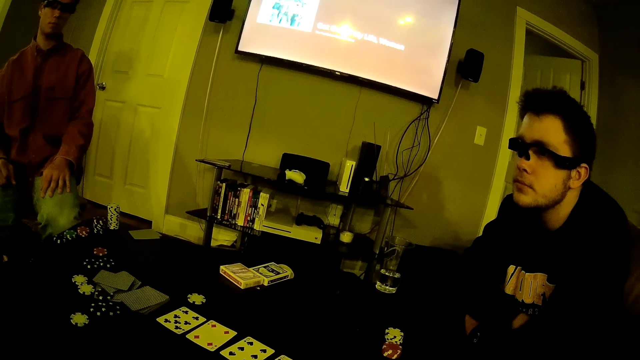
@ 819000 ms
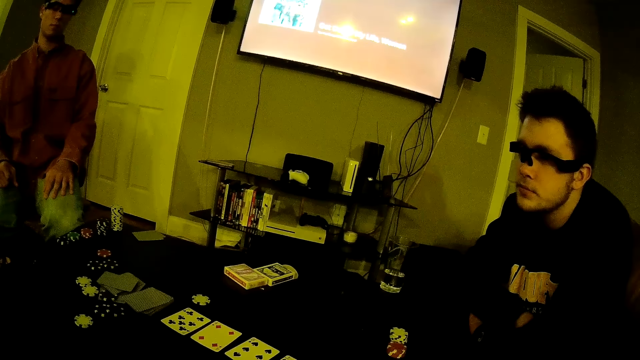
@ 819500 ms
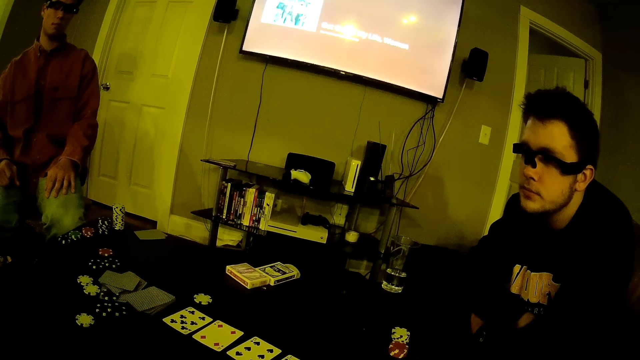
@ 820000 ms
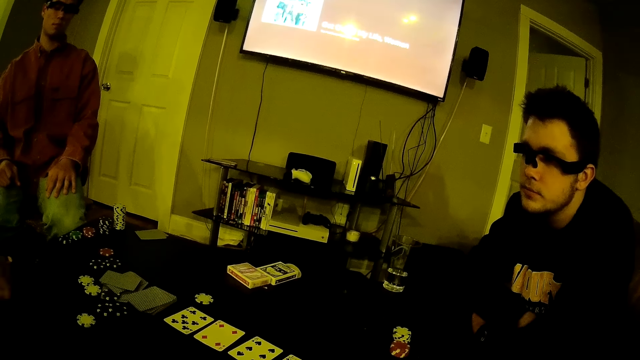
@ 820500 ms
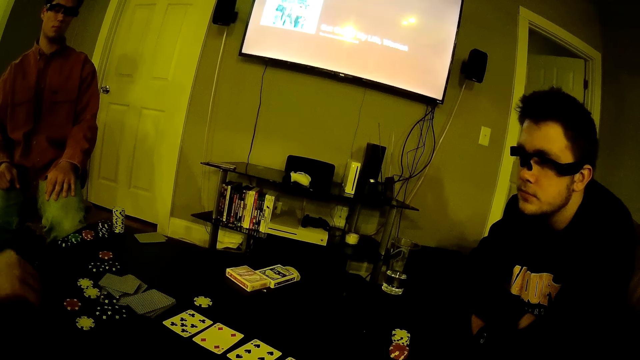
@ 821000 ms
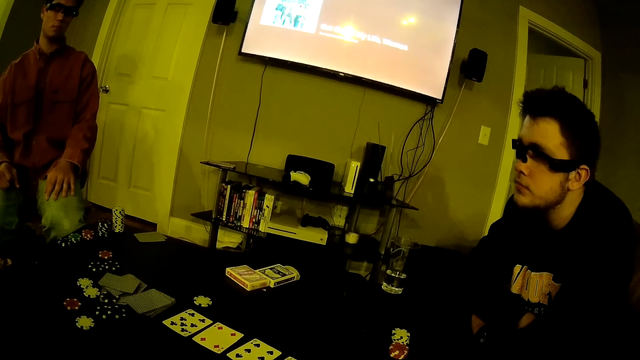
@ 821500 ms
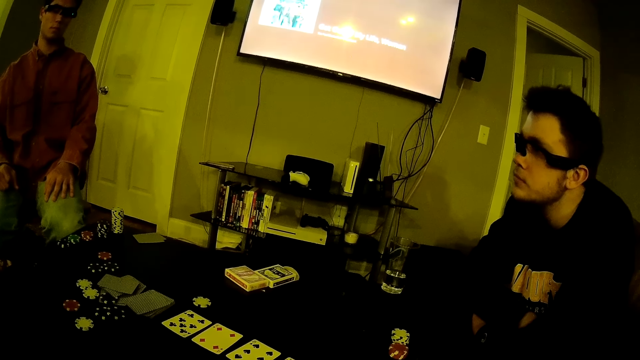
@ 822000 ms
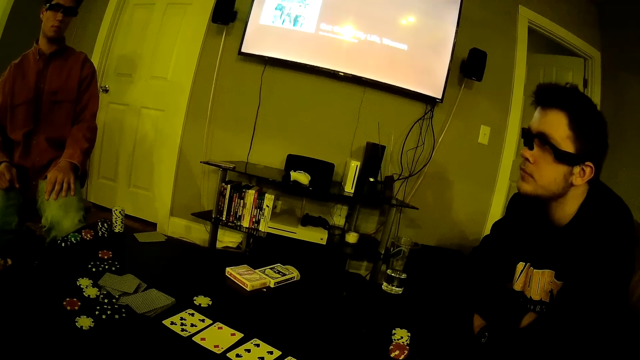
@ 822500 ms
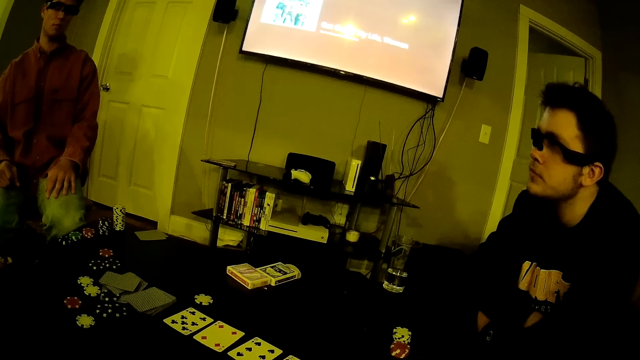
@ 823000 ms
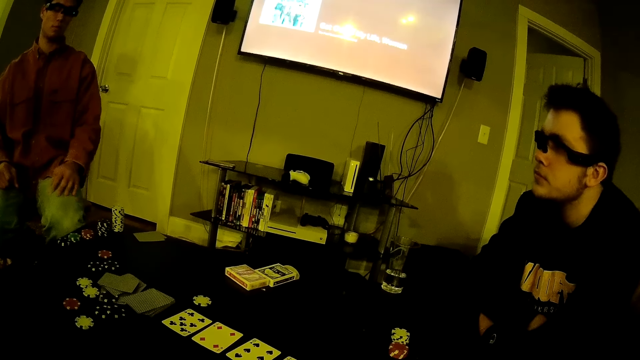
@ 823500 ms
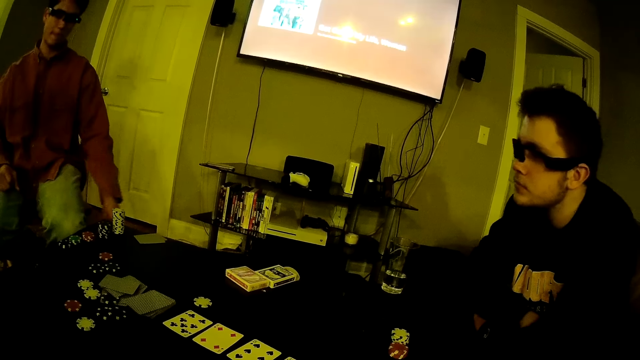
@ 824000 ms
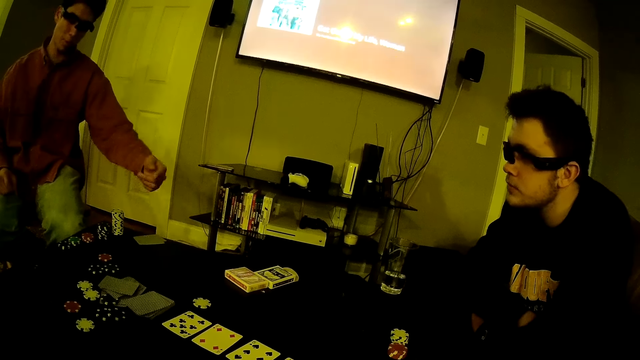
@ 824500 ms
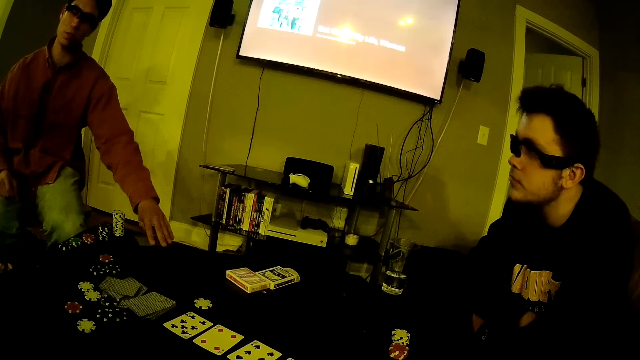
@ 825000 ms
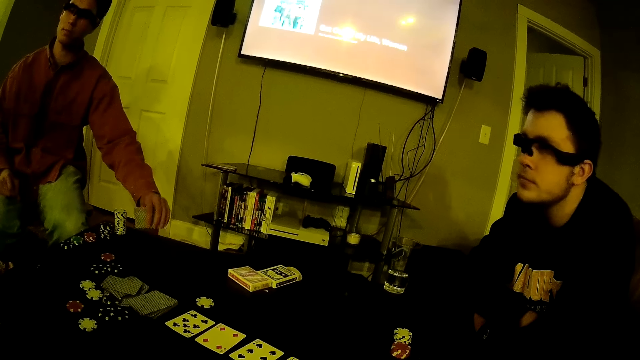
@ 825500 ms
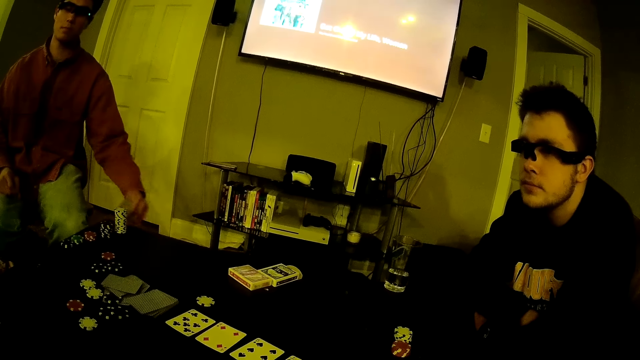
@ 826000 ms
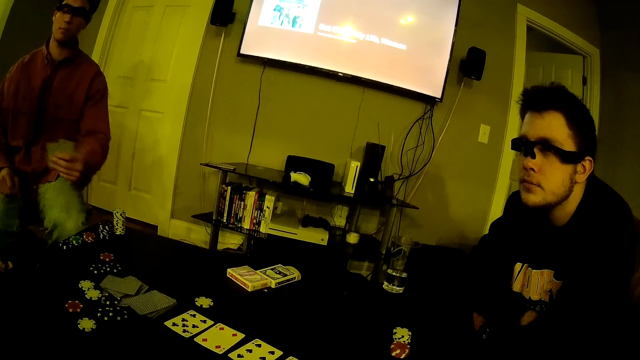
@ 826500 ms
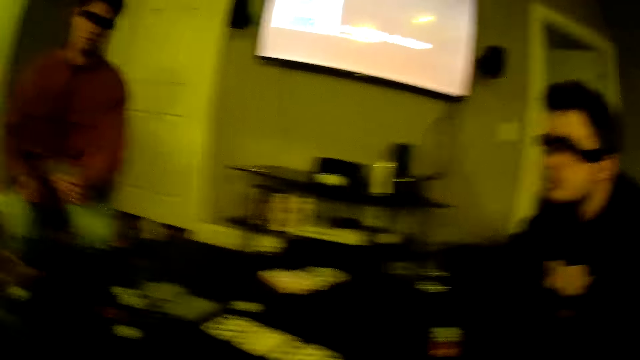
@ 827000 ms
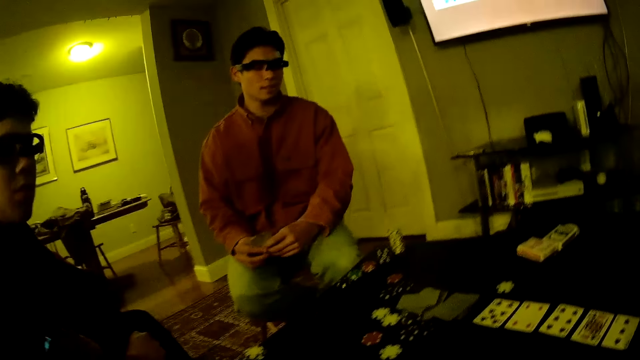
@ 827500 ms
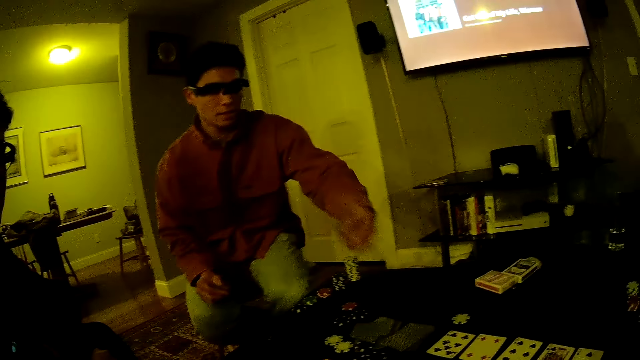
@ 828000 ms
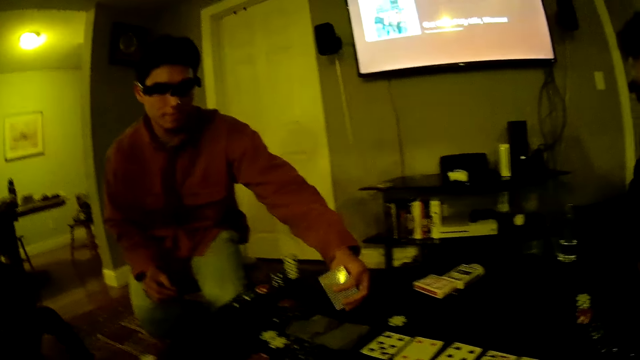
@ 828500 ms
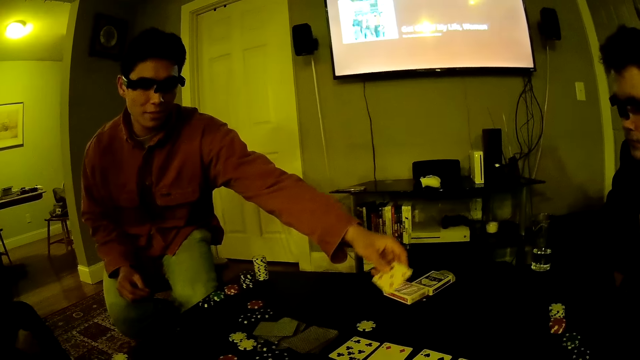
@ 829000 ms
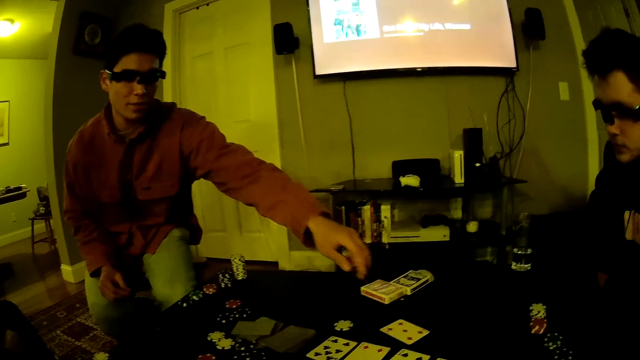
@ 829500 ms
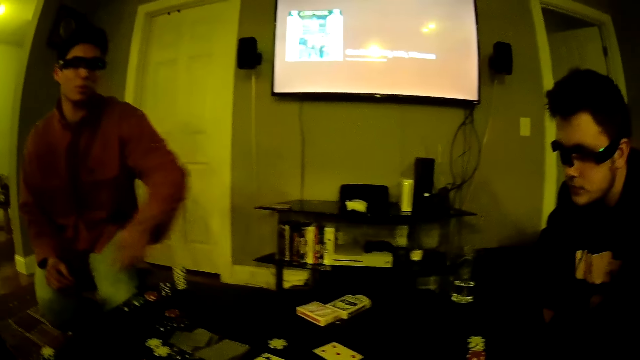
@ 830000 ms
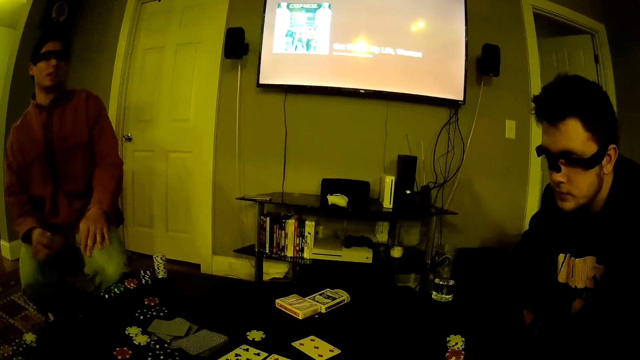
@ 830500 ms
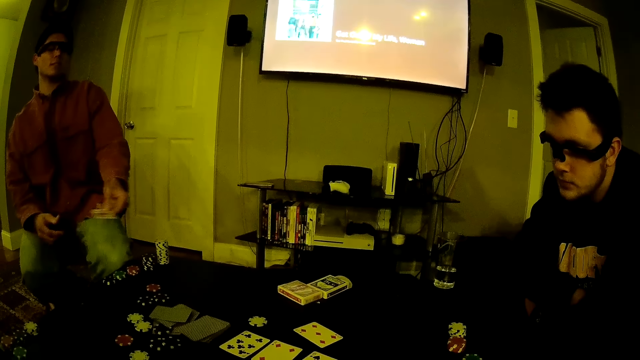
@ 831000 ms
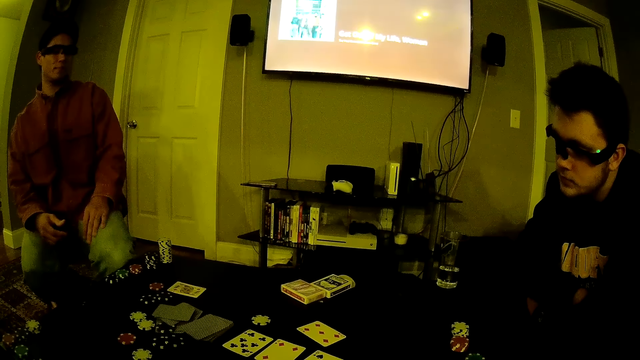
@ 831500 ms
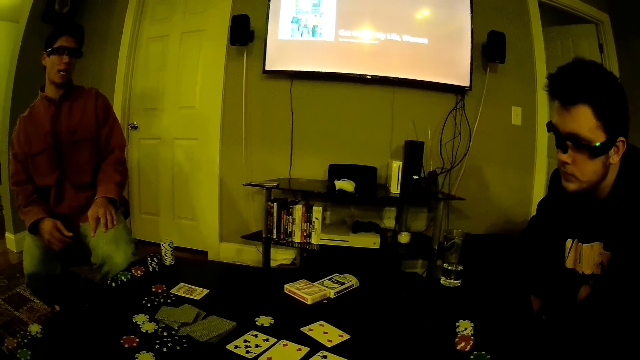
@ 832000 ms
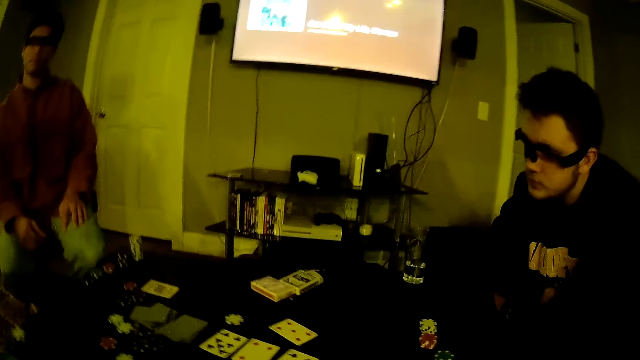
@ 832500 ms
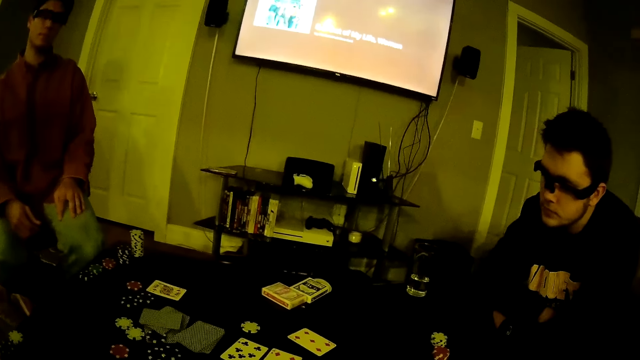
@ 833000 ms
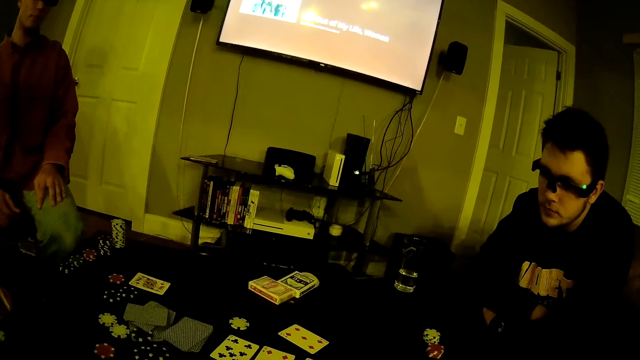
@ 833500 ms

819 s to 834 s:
A man picks a poker chip on the table with his right hand. He drops the chip on the table. He picks a card from the table with his left hand and plays the card on the table with his left hand. The camera wearer talks with the man. The man drops a card on the table with his left hand.

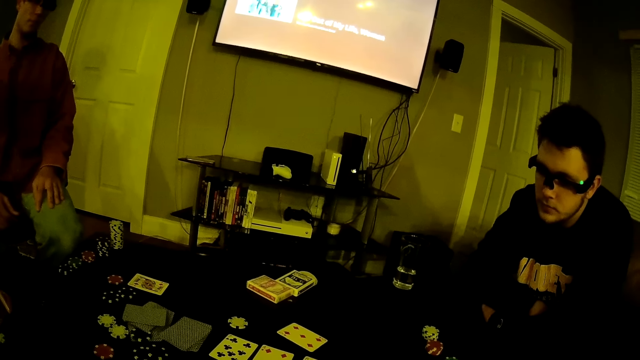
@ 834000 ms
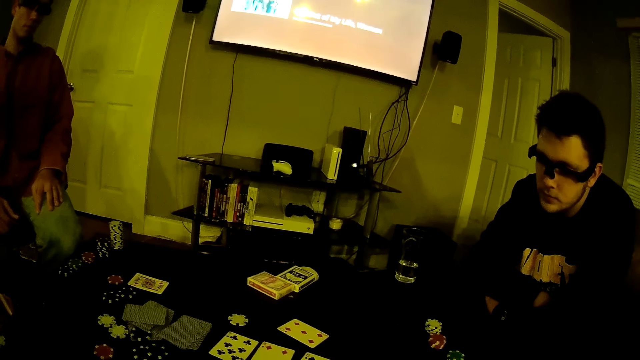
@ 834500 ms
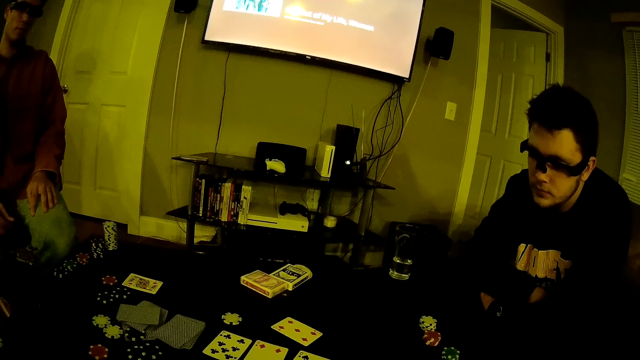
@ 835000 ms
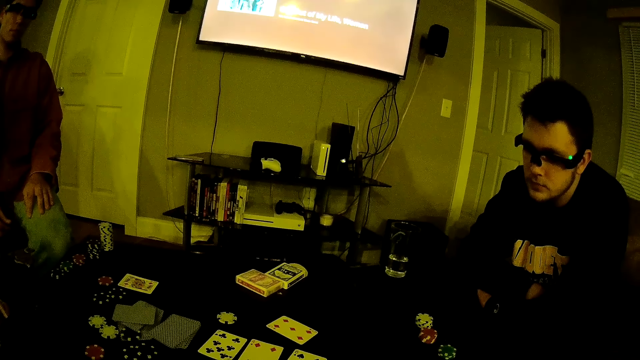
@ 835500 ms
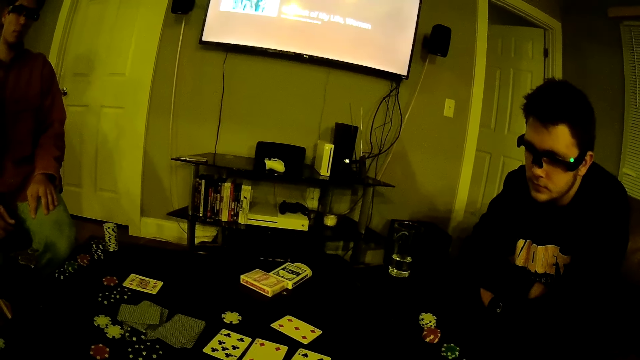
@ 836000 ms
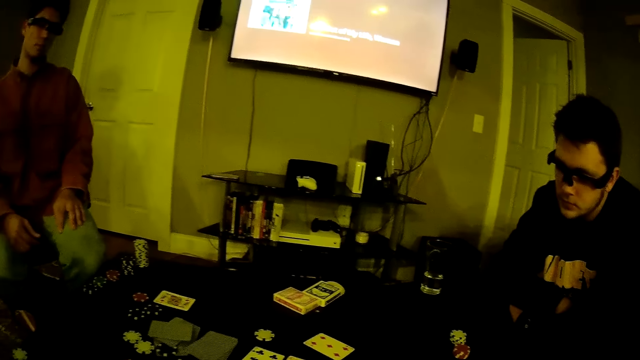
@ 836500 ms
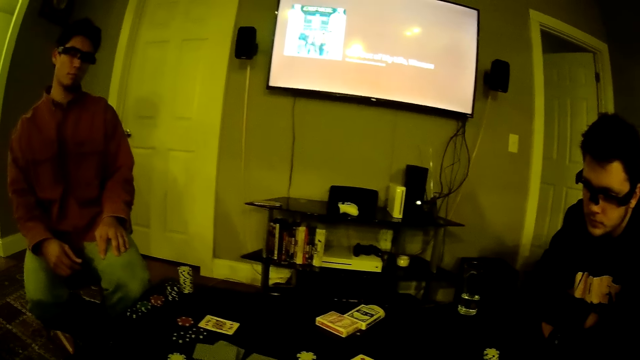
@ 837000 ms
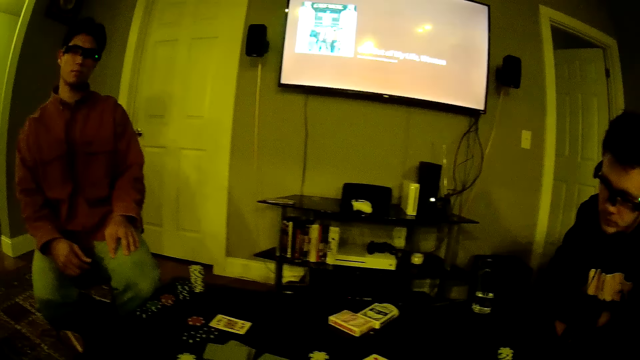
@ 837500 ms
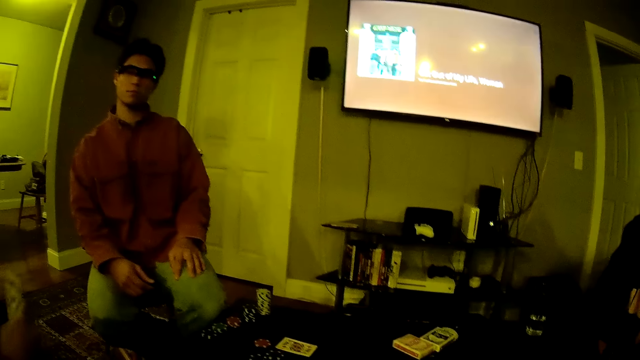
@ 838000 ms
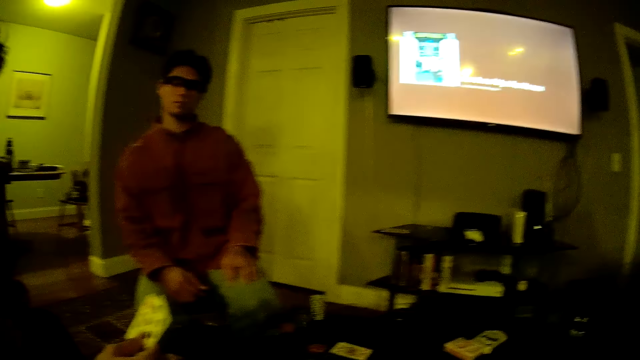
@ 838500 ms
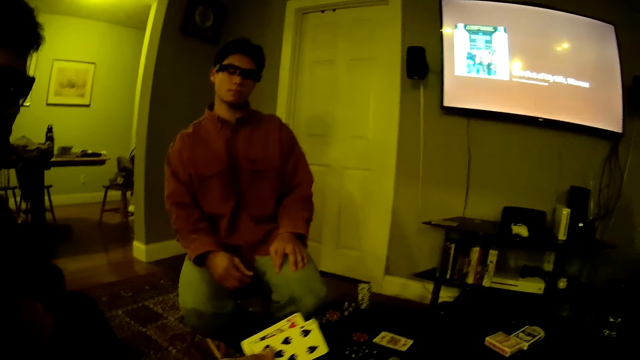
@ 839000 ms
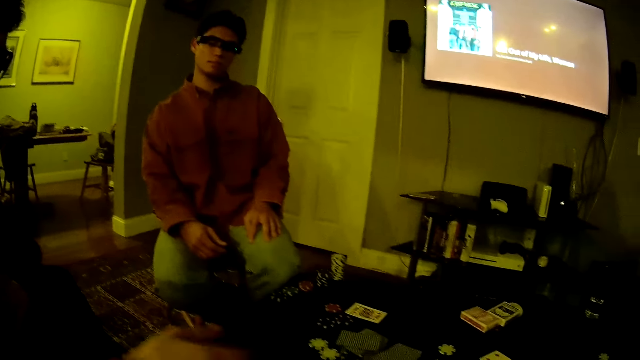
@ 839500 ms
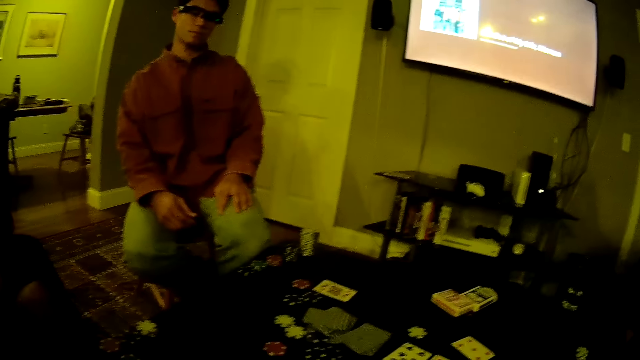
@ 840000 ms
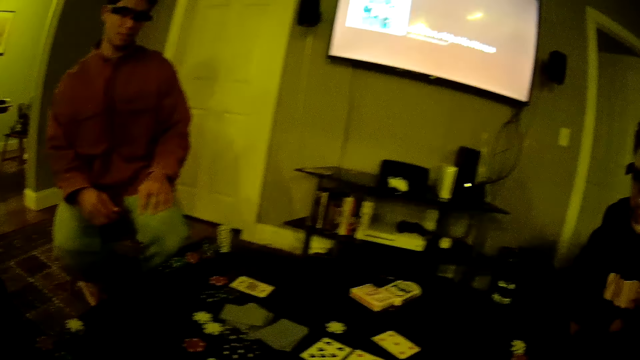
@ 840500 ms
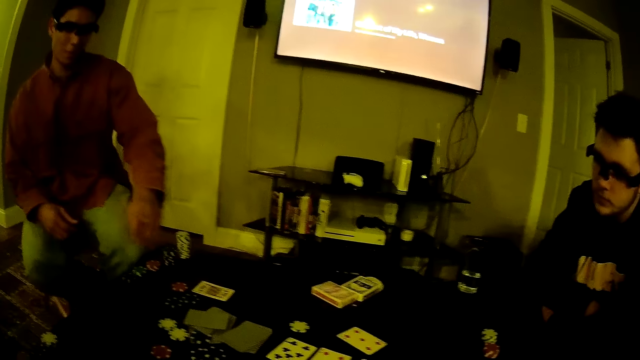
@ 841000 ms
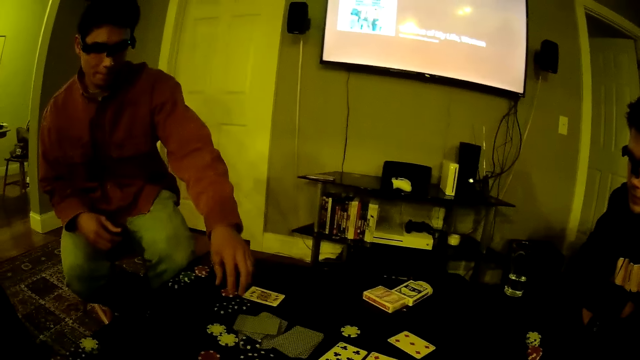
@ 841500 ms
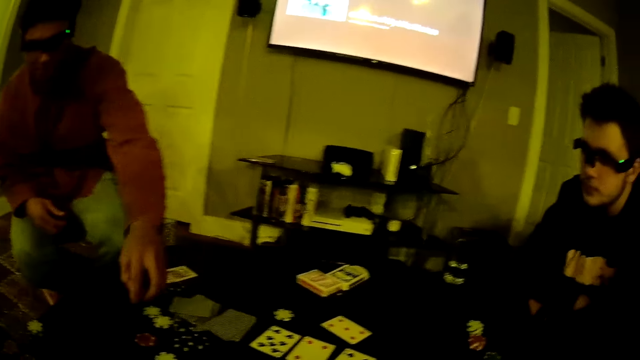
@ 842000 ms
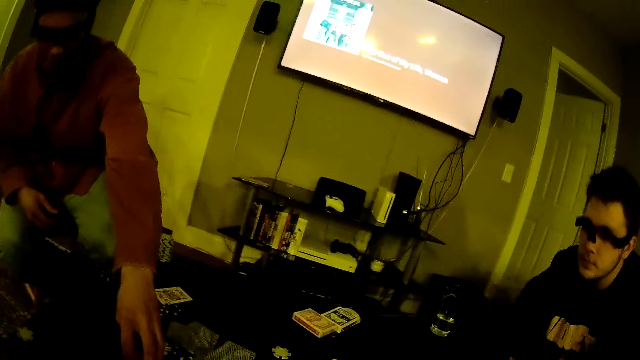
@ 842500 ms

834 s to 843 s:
The camera wearer talks with a man. They count the cards. Another man drops the cards on the table with his right hand. The camera wearer talks with the first man. The first man shovels the poker chips on the table with his left hand.
